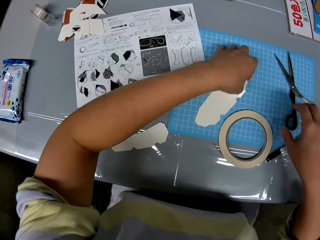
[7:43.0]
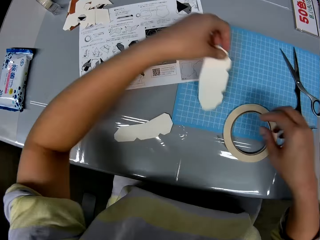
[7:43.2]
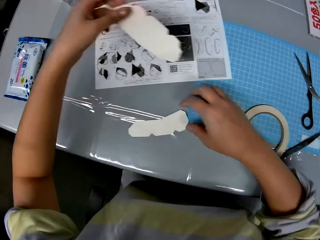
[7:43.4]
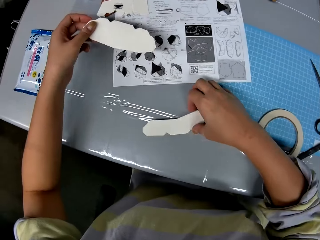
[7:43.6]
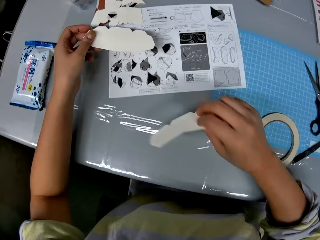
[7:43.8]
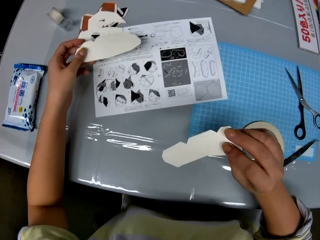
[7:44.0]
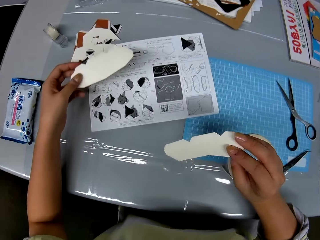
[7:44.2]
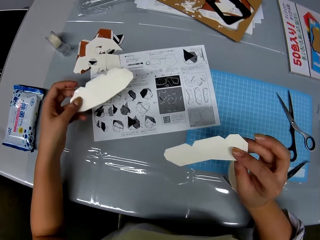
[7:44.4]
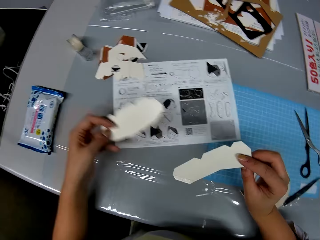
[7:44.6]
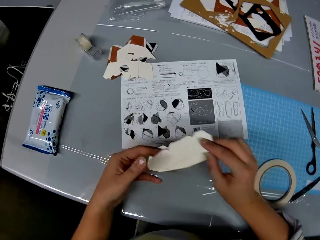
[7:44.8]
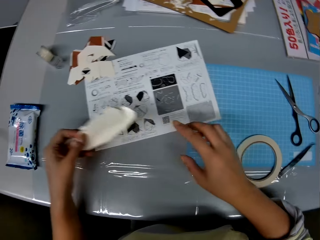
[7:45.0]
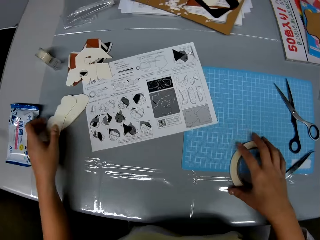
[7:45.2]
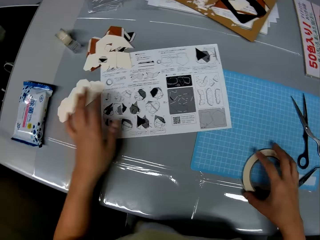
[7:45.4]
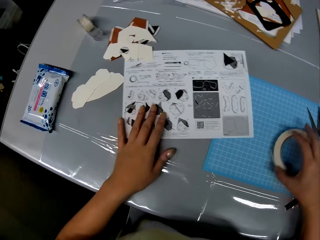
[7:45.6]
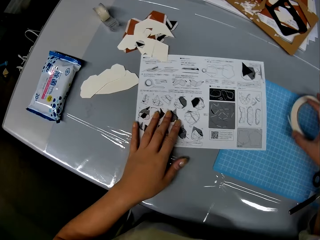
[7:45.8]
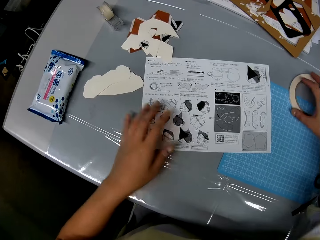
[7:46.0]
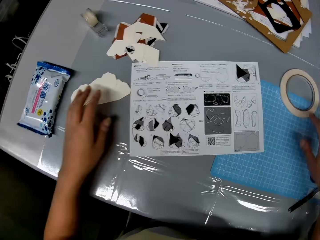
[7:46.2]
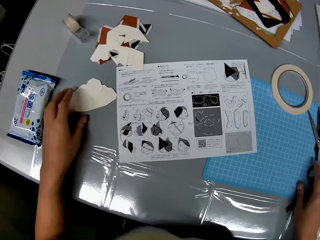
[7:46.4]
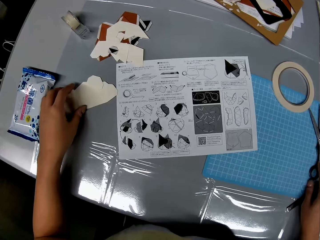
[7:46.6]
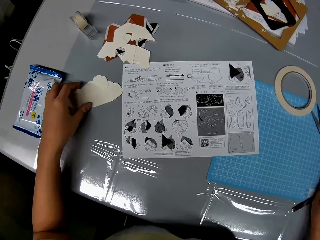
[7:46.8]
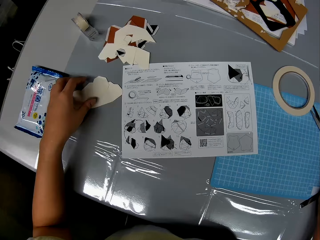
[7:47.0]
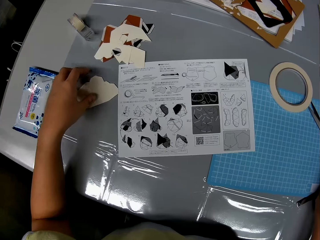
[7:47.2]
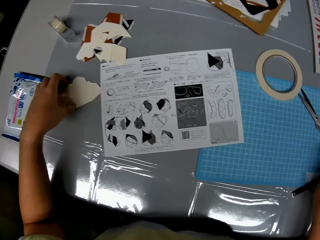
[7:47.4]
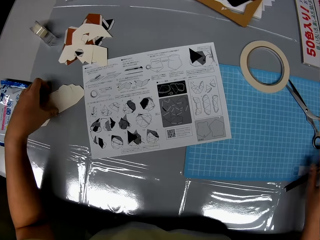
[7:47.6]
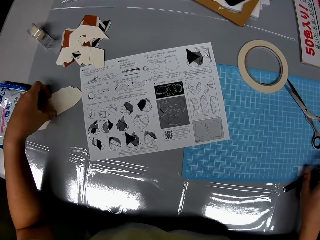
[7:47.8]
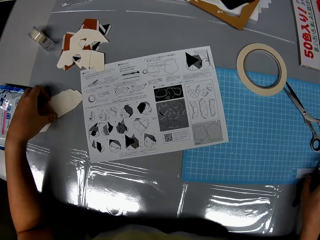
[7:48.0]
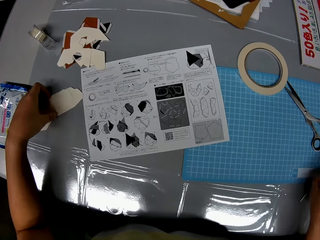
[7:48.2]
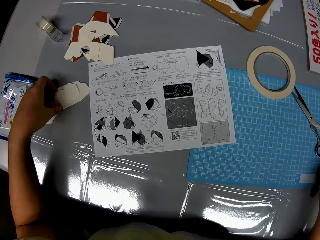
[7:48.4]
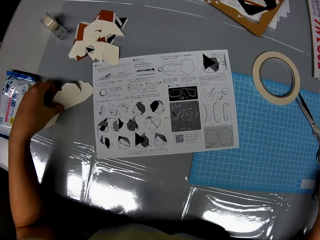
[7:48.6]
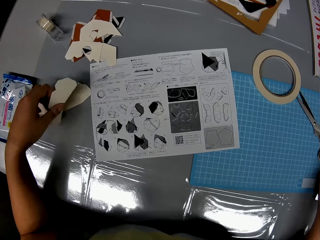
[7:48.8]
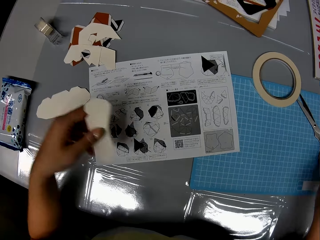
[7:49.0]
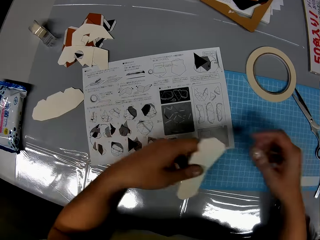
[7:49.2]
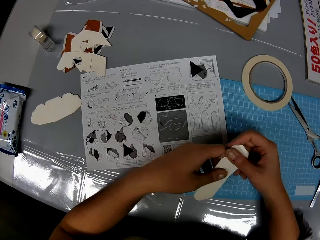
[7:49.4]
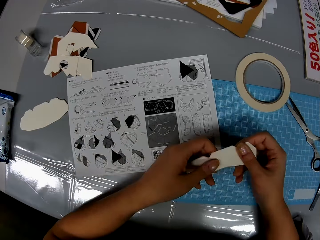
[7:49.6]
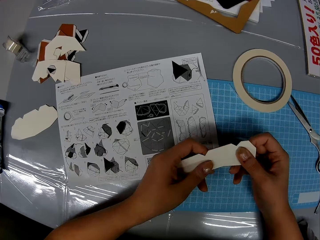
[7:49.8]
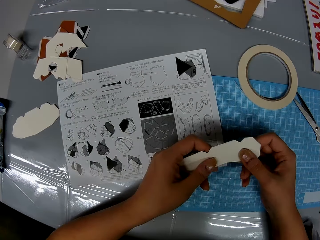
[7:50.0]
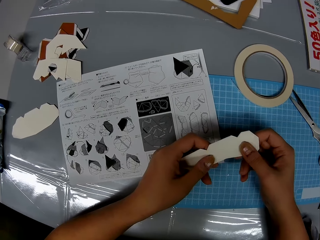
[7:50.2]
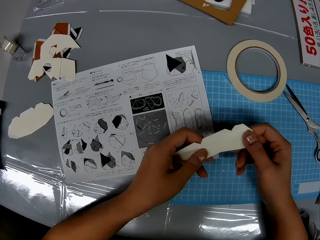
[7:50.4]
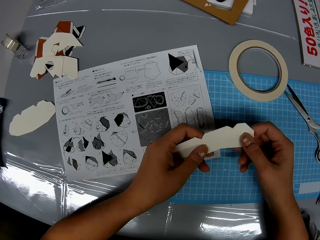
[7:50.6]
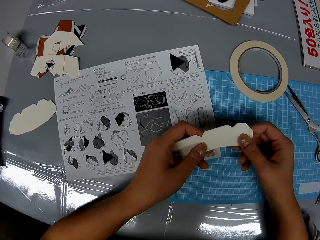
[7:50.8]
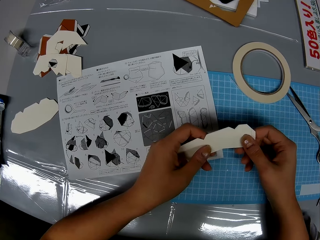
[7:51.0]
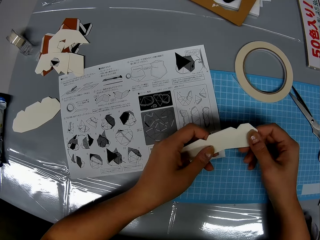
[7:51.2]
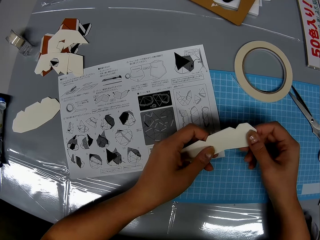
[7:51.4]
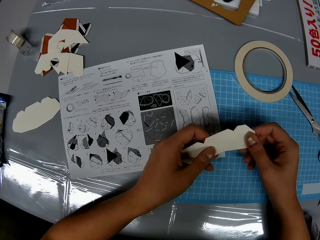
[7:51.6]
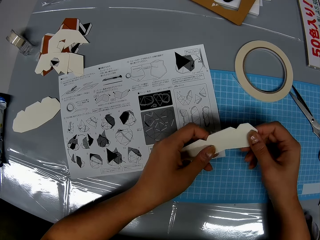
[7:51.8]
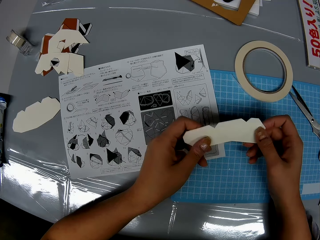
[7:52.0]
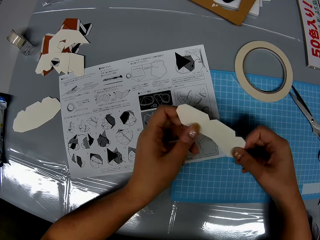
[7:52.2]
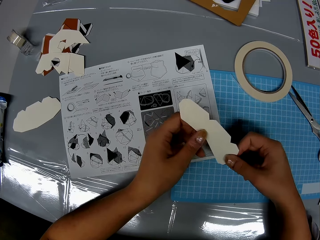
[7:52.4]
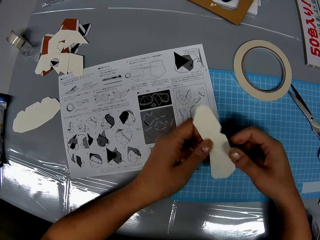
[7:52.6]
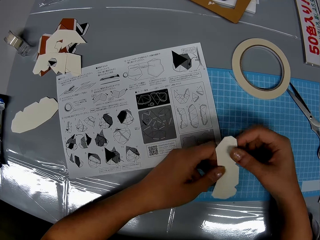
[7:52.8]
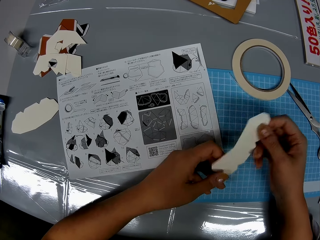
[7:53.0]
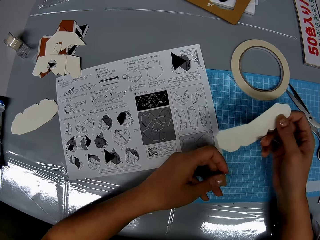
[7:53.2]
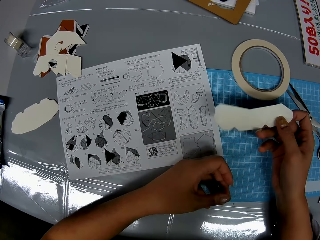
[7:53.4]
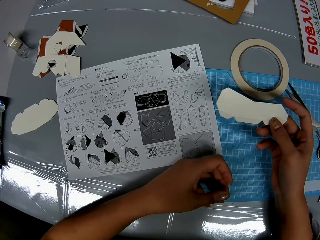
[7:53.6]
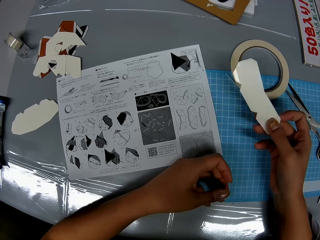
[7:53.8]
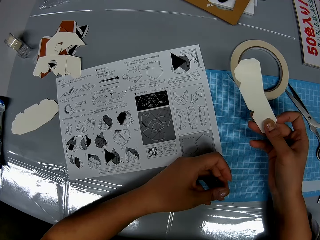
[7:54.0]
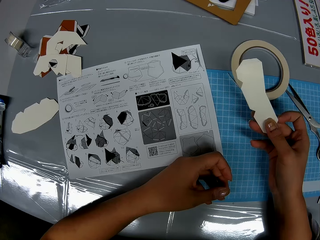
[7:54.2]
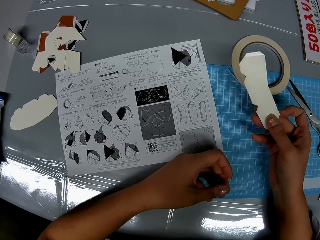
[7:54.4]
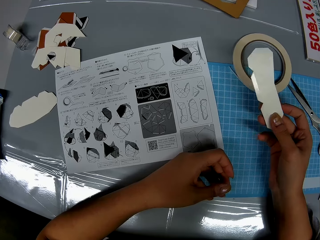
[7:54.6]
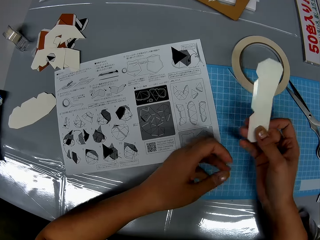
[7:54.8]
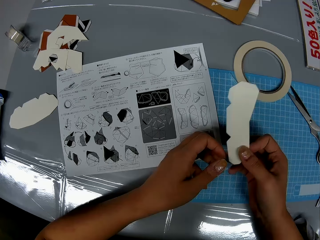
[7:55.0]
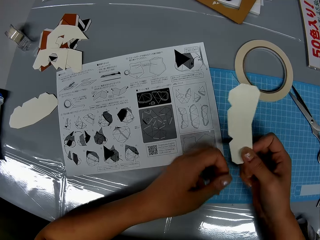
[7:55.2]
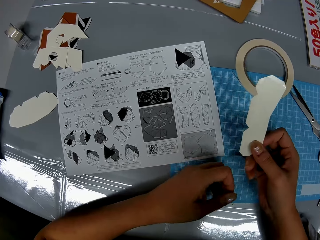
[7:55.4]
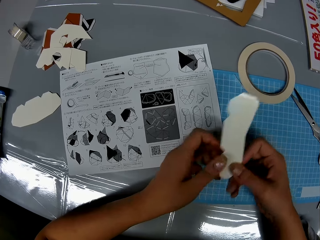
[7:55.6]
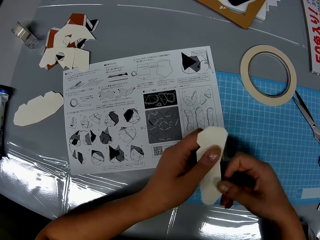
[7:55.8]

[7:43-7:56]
The camera wearer picks up the scissors from the table. They pick up pieces of craft on the table. They drop the craft pieces on the table. They adjust the adhesive tape and the manual on the table. They pick up a craft piece or crafting paper from the table. They rotate the crafting paper.

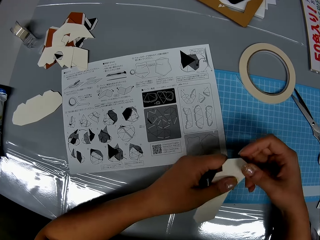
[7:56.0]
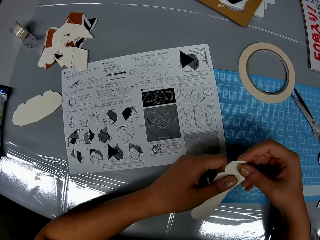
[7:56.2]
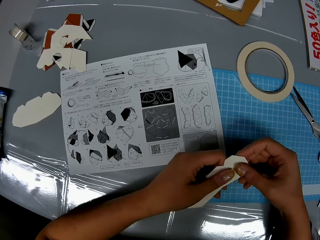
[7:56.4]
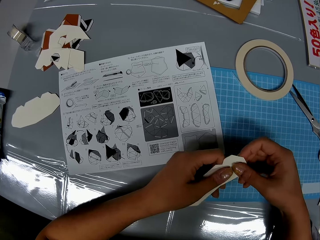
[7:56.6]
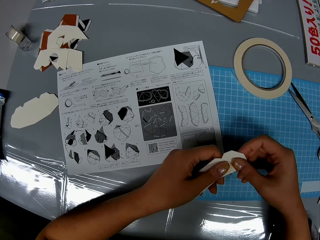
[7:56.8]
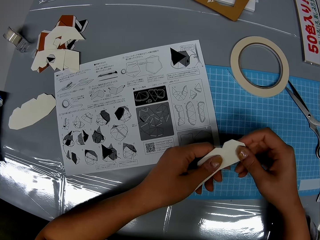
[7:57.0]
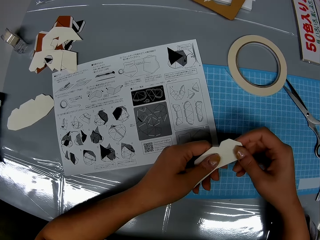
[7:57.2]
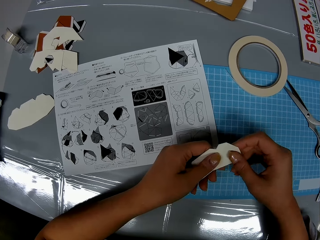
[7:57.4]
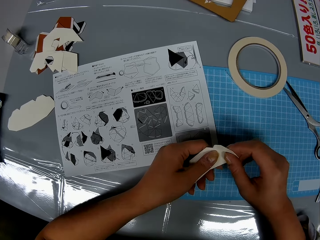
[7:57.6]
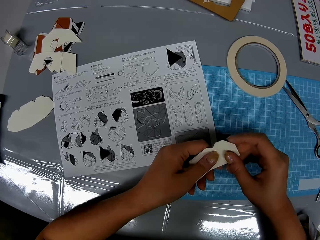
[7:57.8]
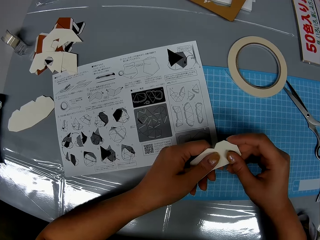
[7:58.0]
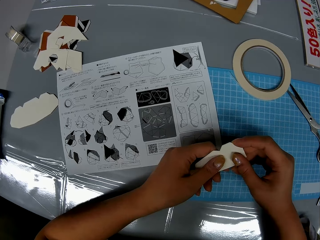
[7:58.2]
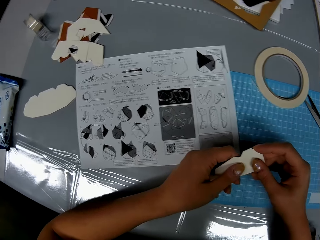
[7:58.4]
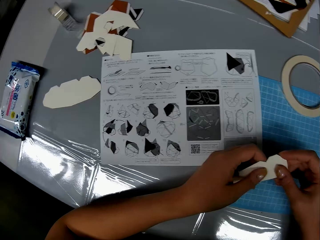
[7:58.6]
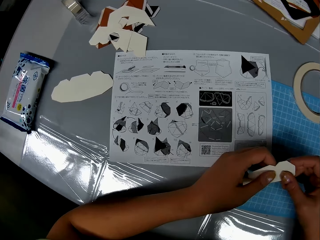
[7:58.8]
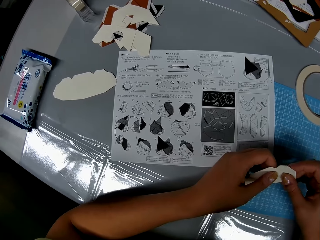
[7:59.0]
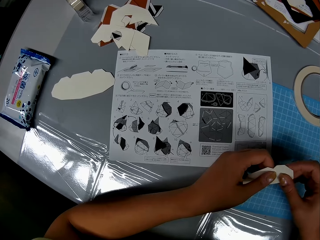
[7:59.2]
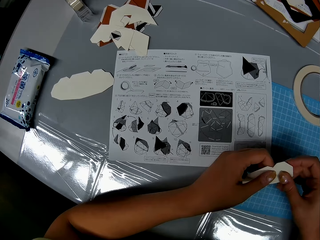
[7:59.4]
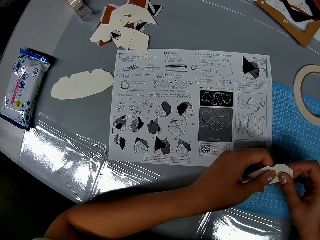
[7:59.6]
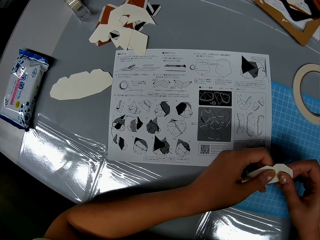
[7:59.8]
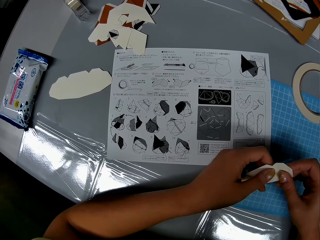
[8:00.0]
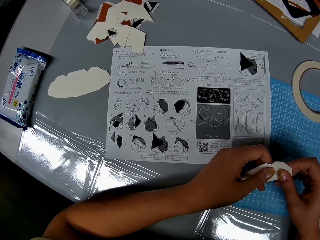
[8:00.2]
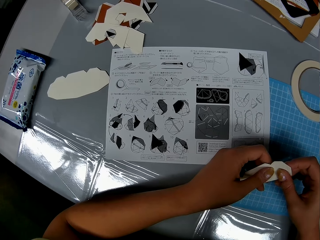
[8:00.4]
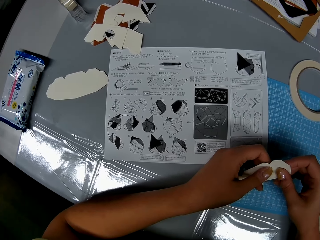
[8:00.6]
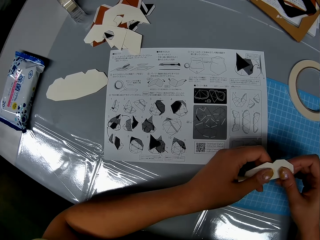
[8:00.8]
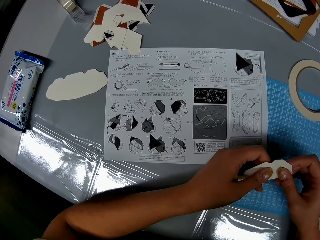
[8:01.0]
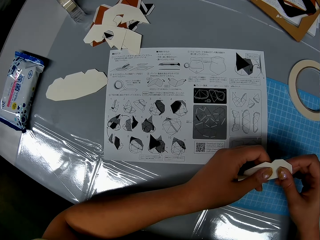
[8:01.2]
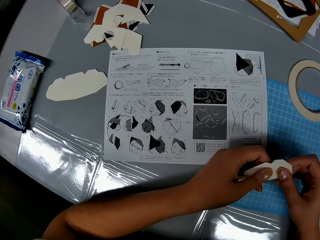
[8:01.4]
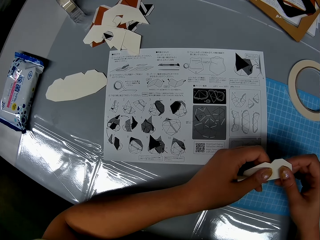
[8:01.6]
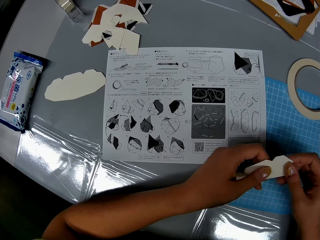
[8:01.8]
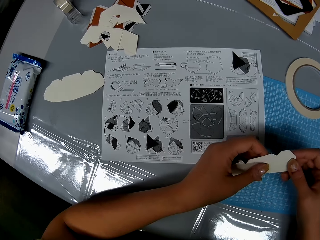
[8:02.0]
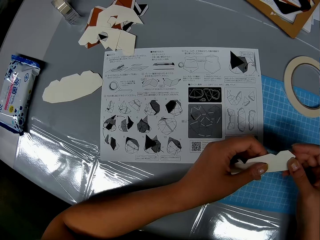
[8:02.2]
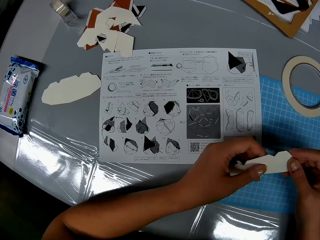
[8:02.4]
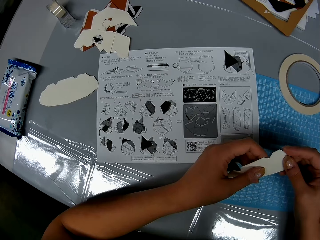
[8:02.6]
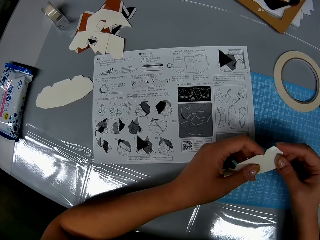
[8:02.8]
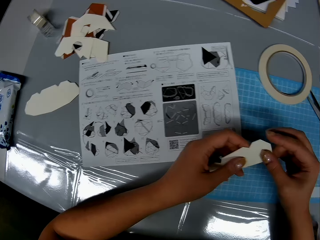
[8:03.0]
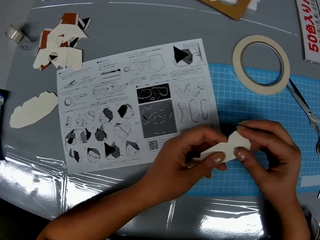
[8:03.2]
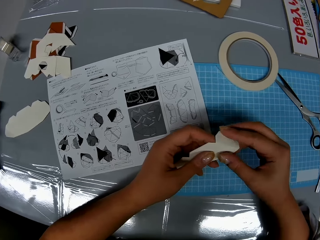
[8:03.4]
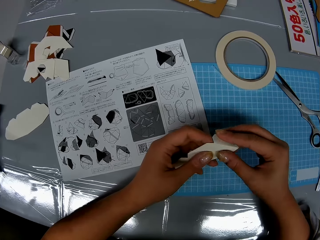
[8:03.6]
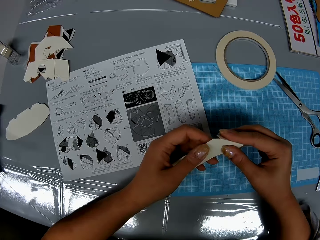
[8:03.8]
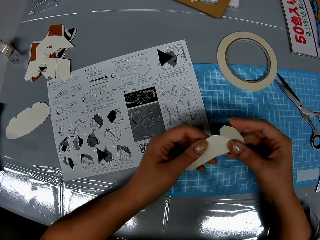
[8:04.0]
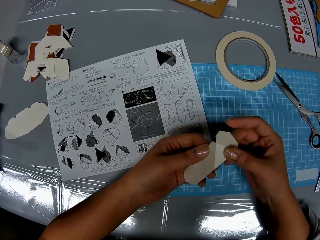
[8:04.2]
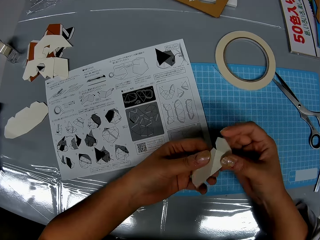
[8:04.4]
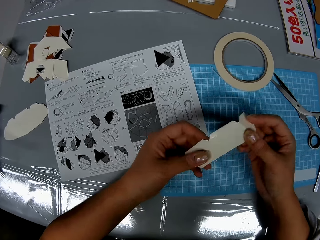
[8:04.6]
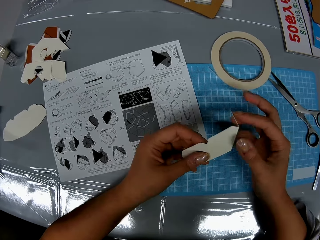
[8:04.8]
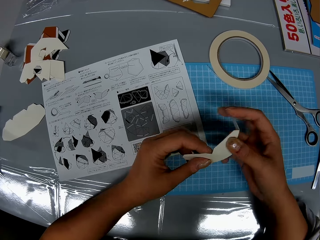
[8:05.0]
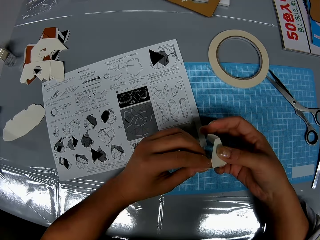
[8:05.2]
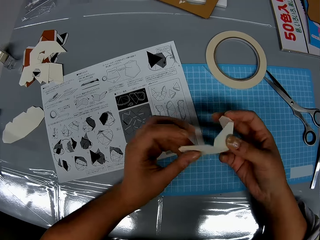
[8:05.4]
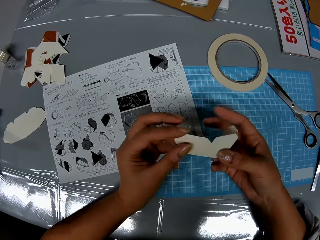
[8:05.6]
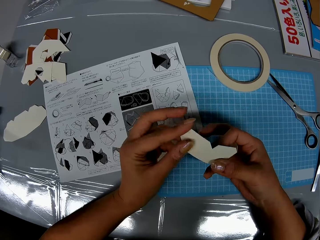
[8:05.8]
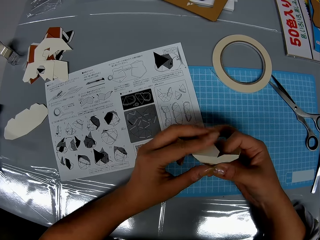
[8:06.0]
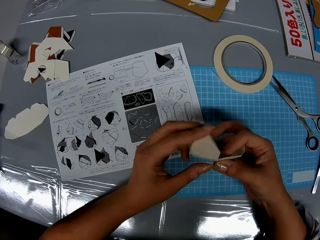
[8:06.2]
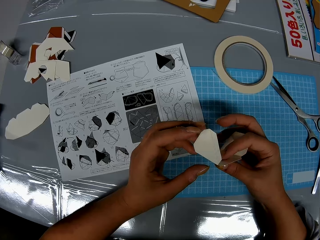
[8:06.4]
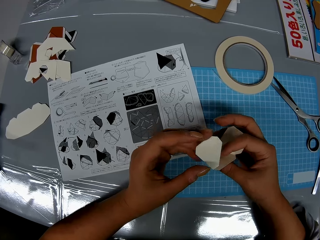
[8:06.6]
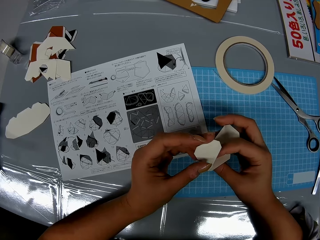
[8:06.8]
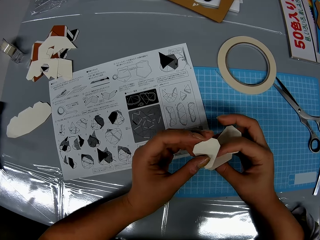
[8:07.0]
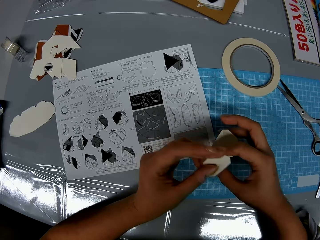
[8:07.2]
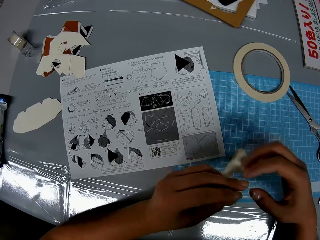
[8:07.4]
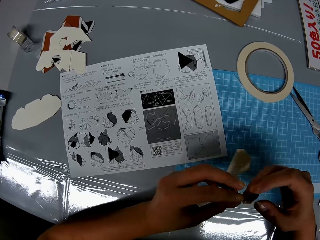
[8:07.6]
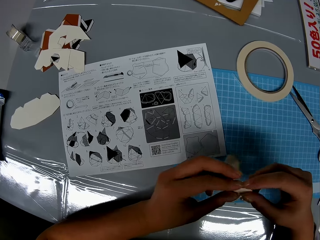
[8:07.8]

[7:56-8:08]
The camera wearer folds the craft piece.
